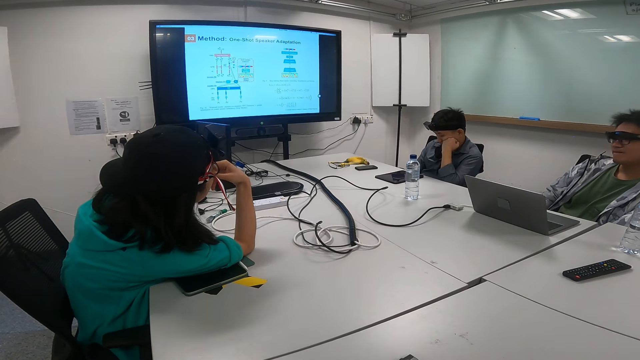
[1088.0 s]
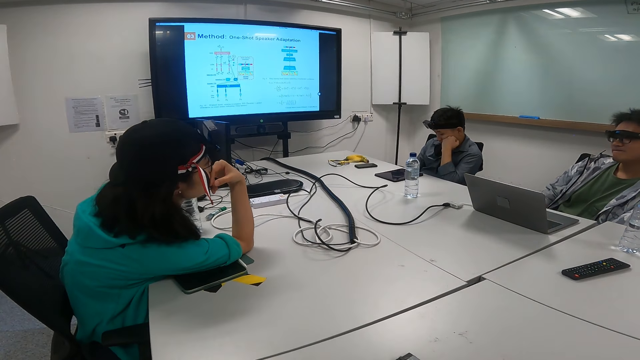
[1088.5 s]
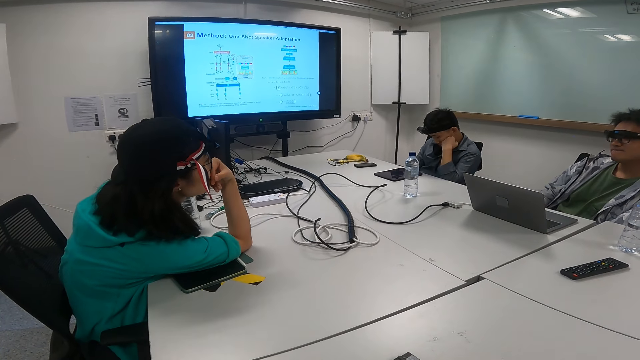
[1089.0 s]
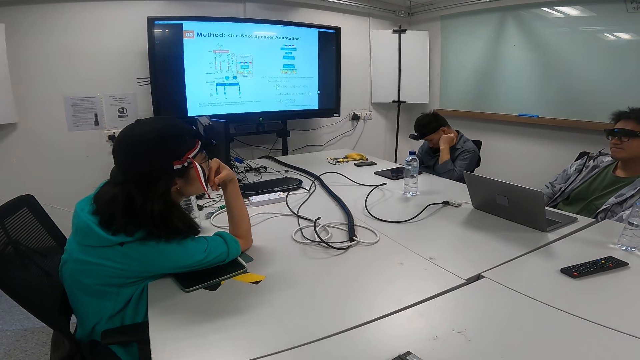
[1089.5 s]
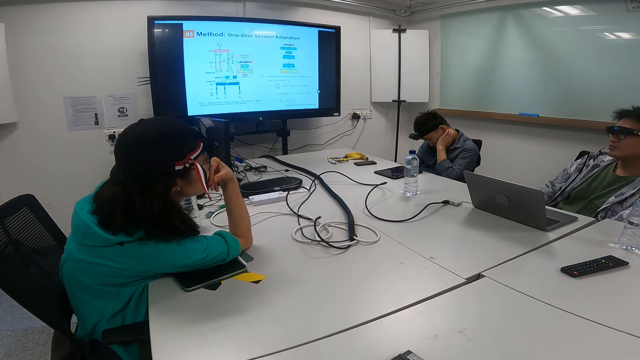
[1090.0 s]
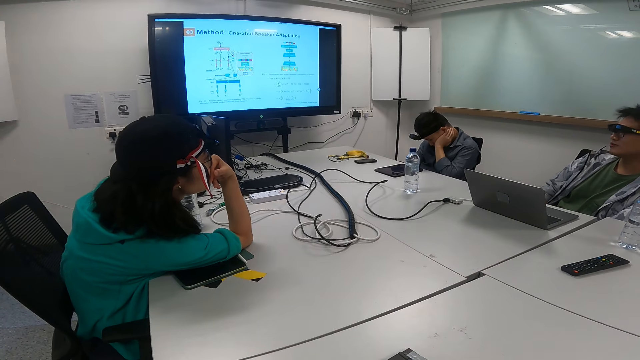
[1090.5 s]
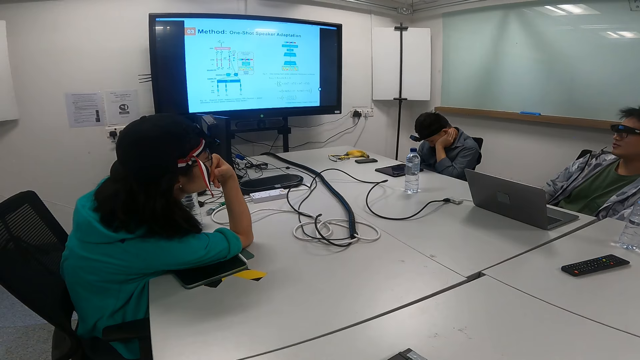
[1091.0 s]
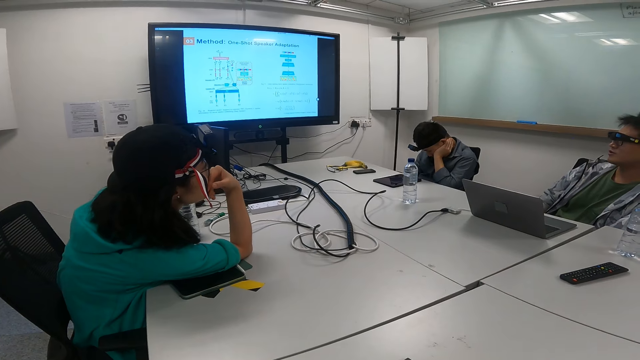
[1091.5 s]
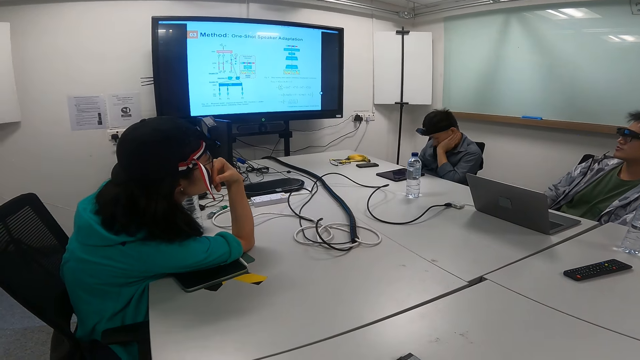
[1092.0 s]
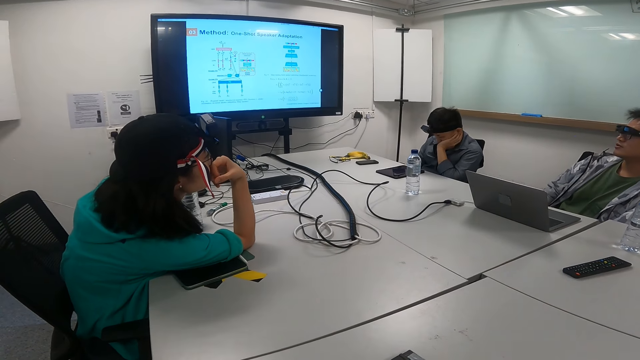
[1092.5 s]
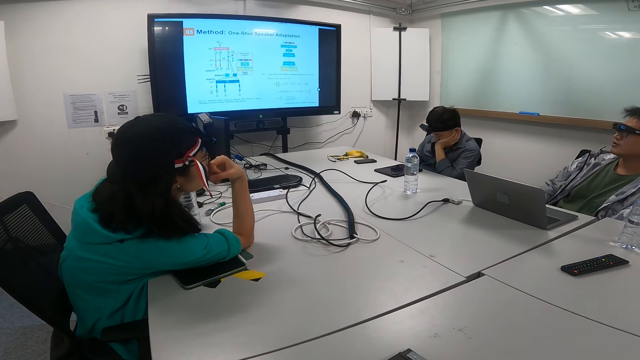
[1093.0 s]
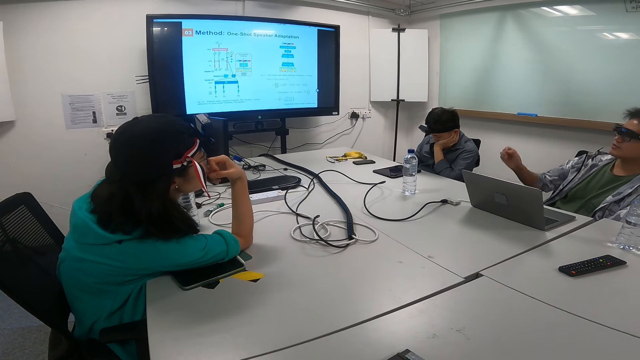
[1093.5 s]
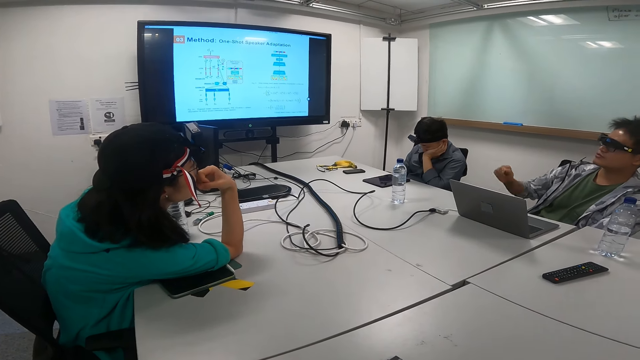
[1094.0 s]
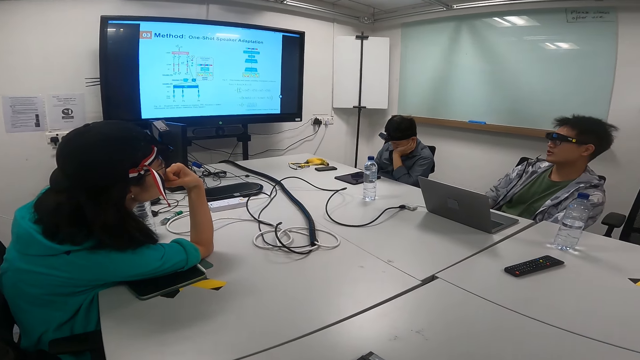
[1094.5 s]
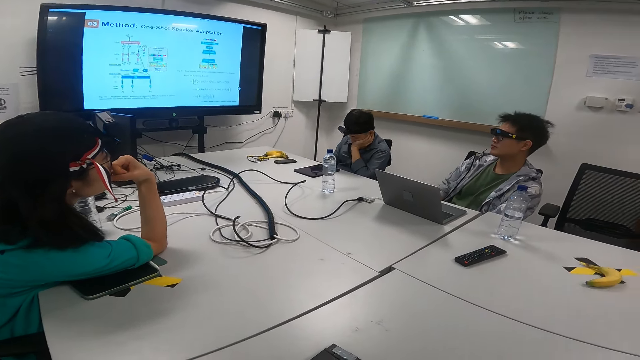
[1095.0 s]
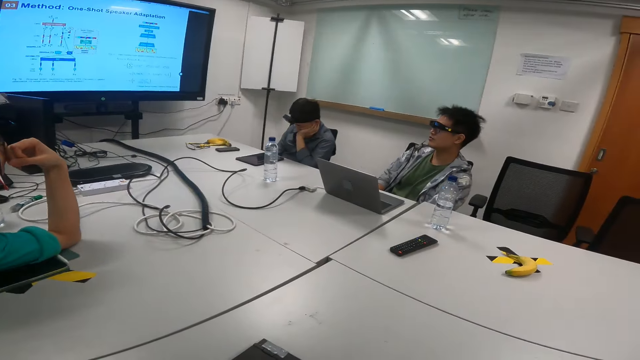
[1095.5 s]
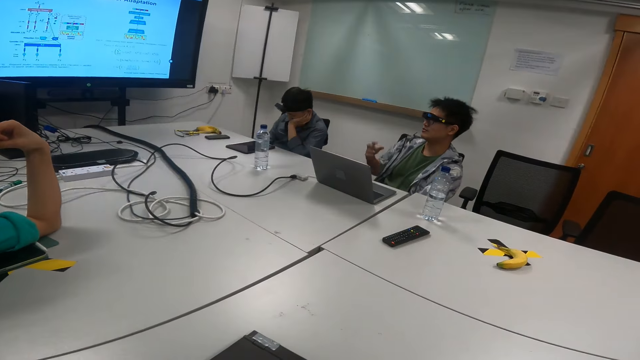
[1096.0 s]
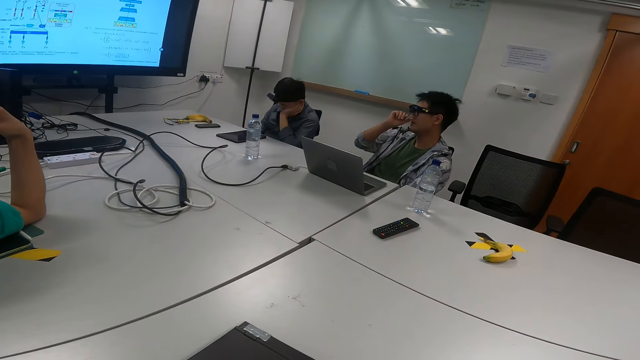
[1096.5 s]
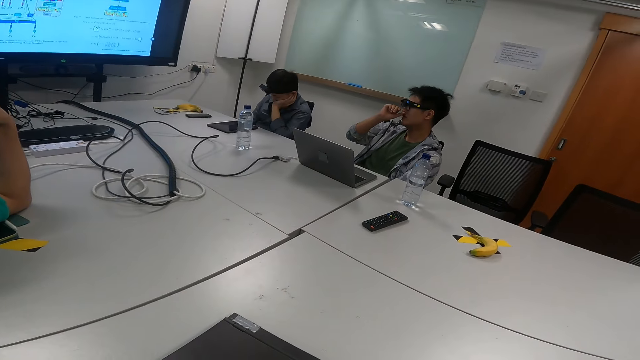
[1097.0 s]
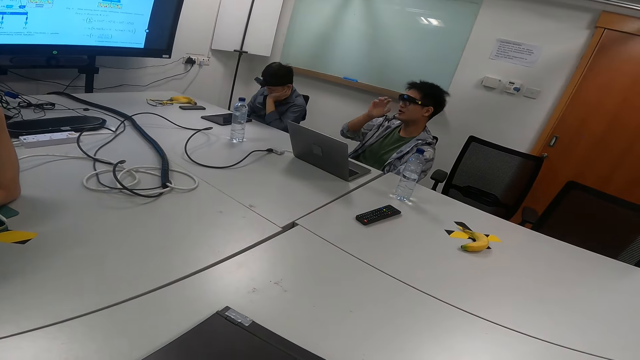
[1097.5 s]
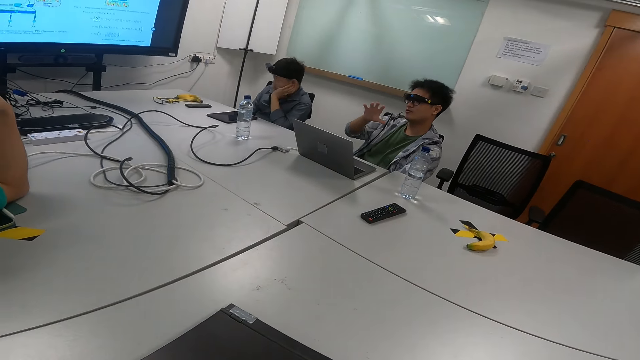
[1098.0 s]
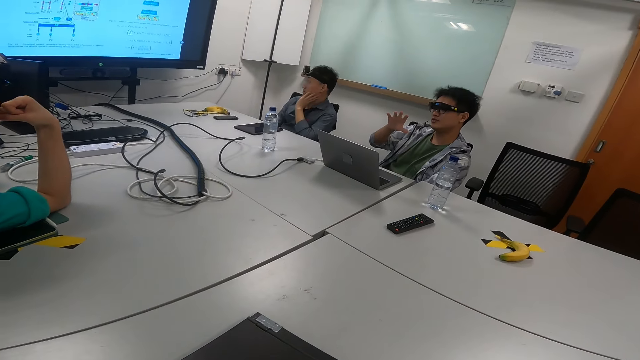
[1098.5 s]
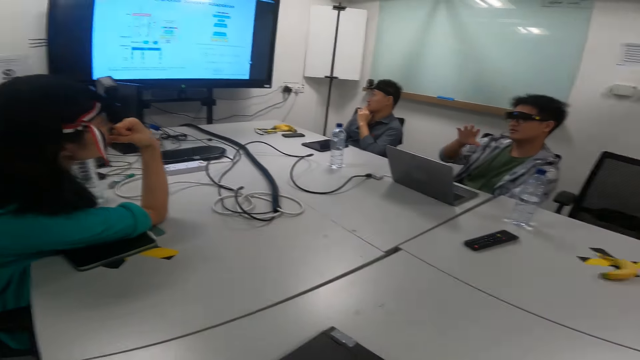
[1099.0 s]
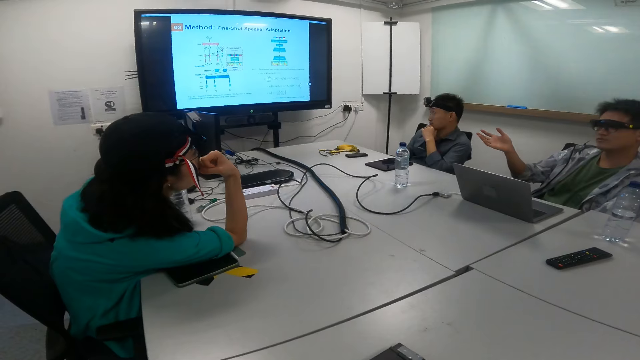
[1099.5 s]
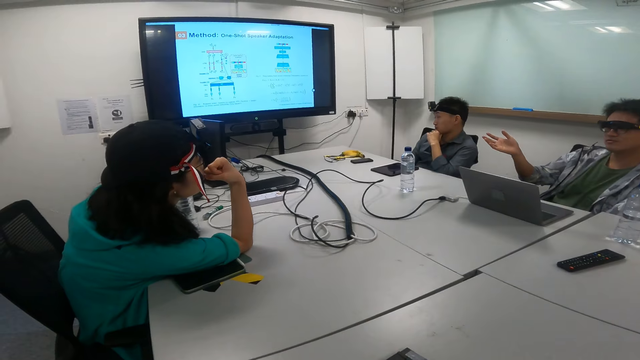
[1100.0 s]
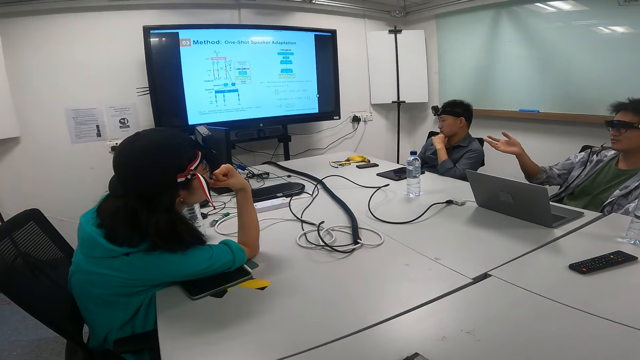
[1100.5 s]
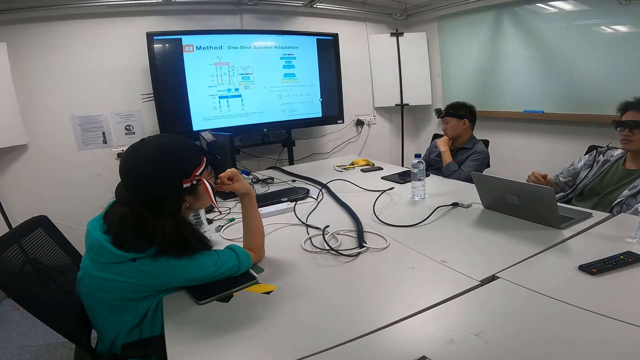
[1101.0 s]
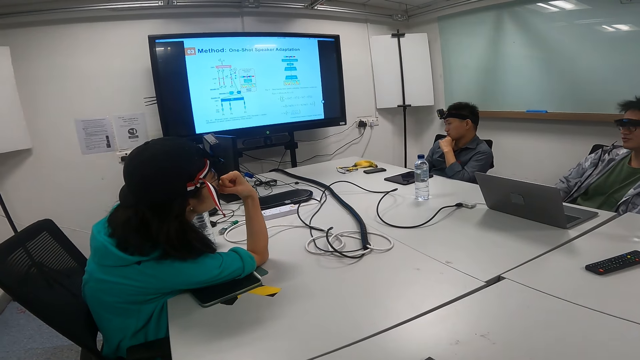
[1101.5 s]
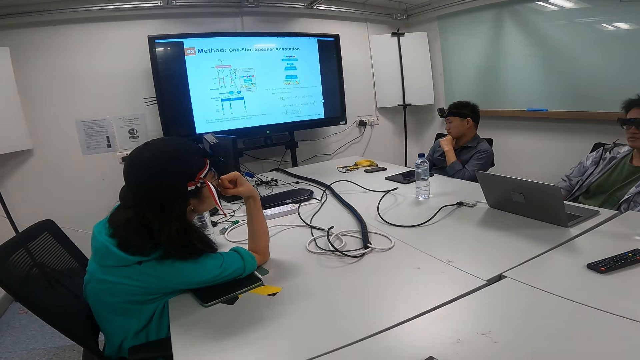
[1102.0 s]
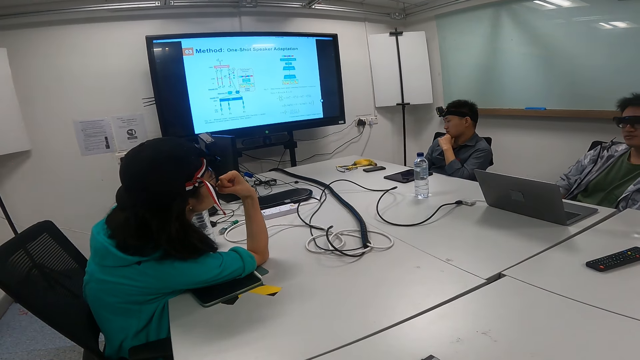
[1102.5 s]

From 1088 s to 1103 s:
A man explains something on the television screen. A person moves the head down. Another person points at the television and moves the hand down. Another man rubs the nose and gestures with hands. The camera wearer looks at the television screen.

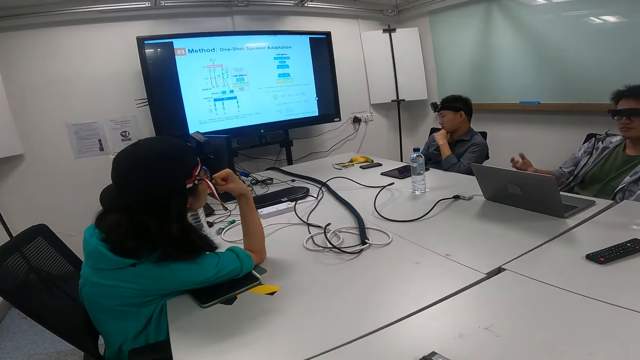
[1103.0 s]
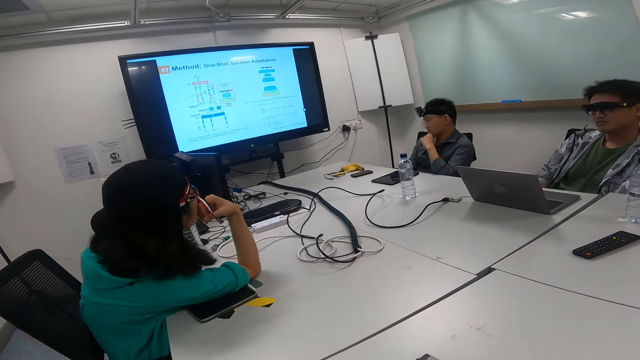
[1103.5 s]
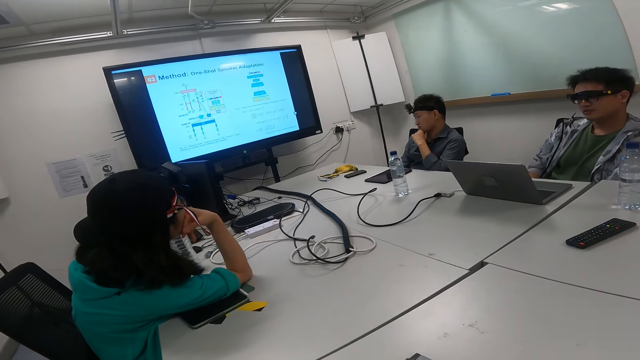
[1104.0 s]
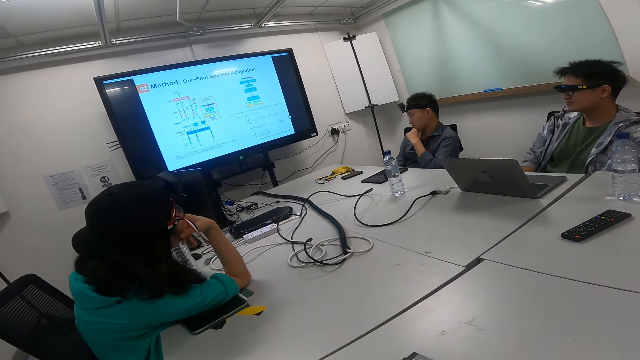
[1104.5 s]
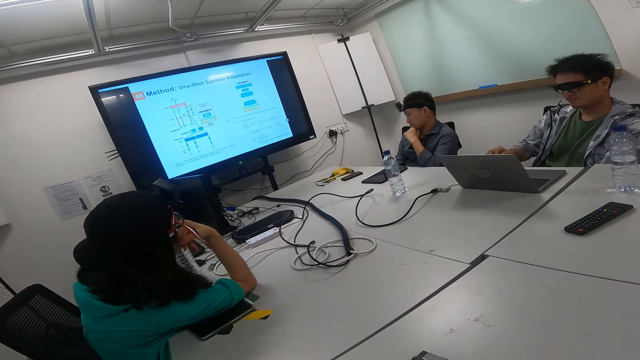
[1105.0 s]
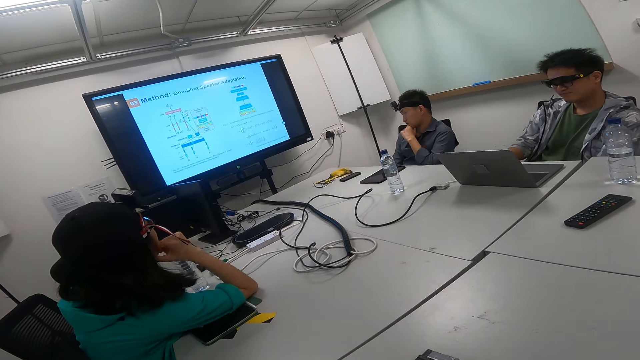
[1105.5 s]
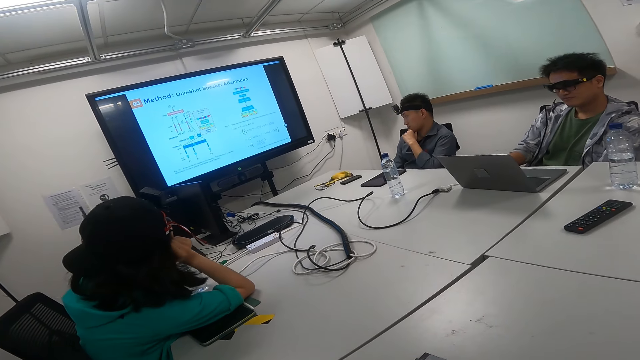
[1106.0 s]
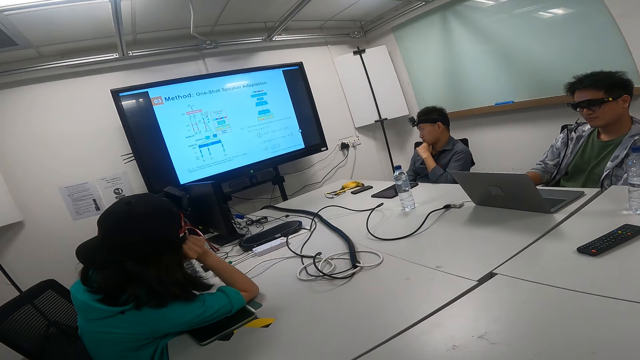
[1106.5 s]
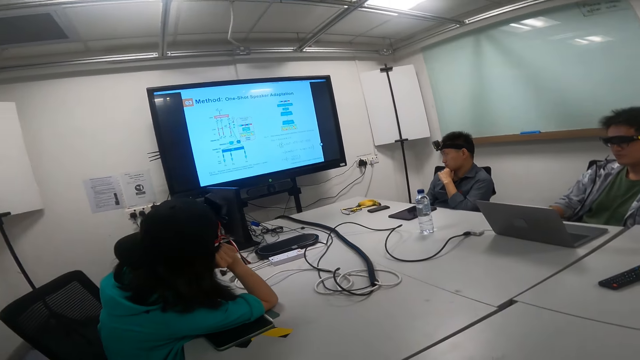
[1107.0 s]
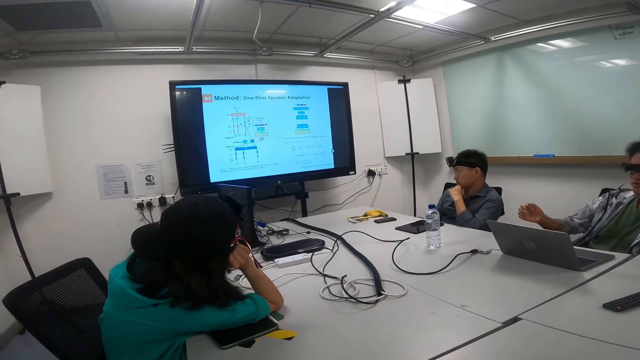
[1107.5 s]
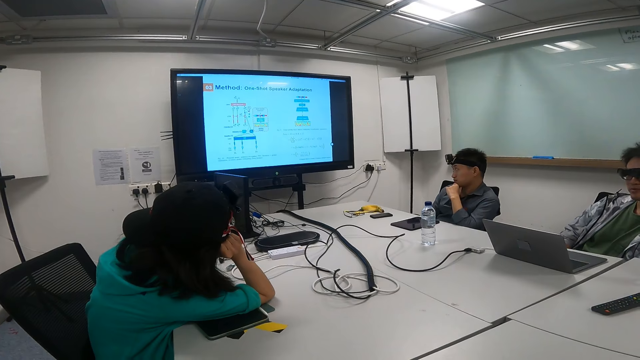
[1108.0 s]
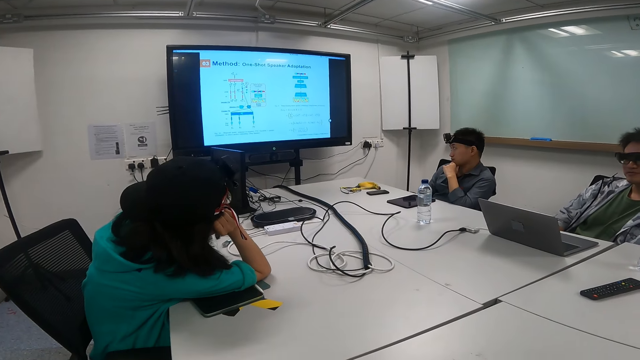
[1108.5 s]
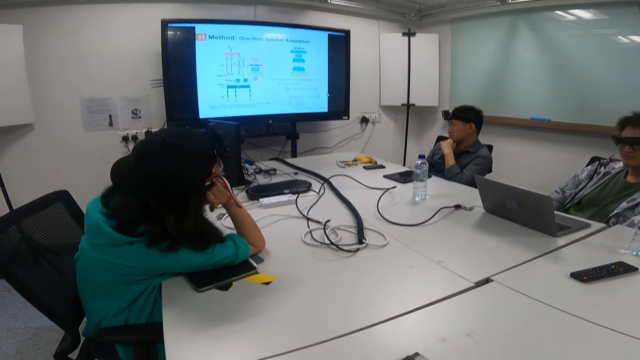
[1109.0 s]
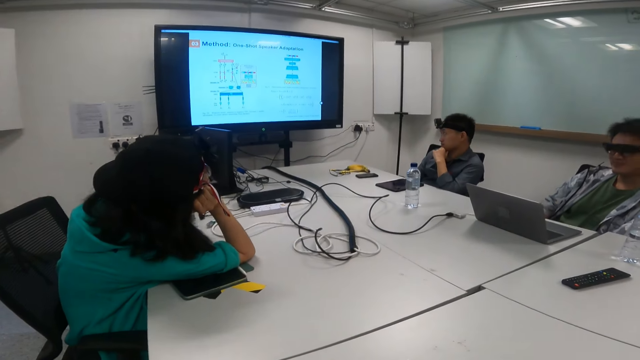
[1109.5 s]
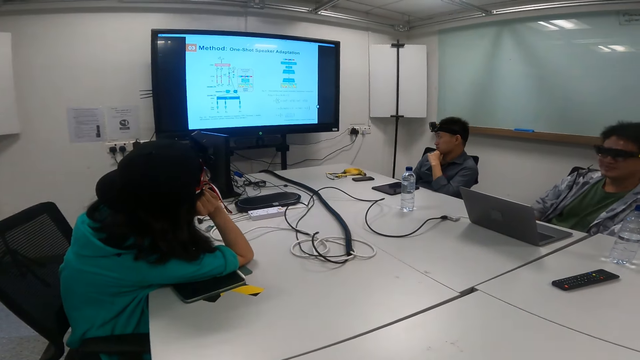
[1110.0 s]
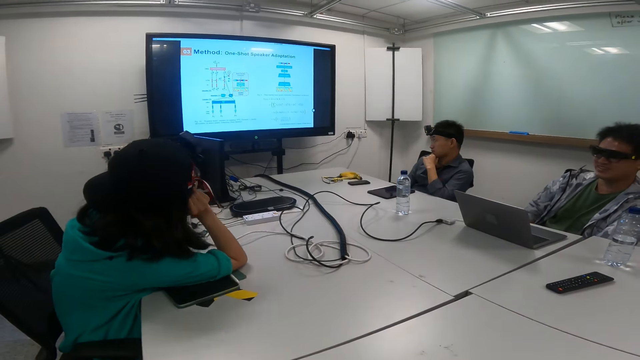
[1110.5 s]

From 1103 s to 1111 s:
A man touches the laptop and looks at the laptop. The man operates the laptop on the table with his left hand. The man points at the television screen. The man talks to a woman.
